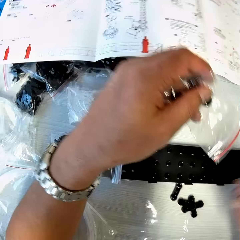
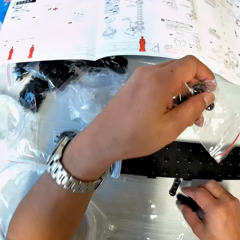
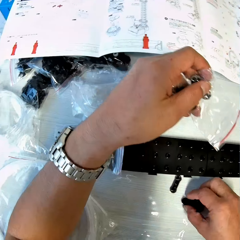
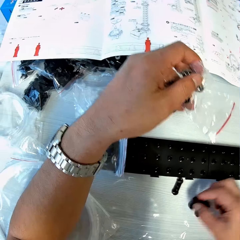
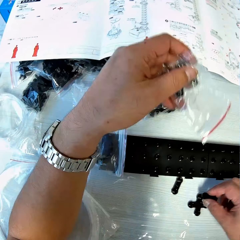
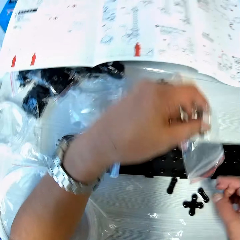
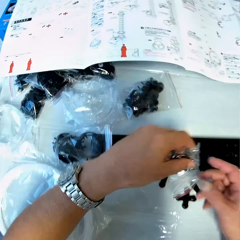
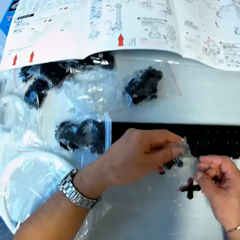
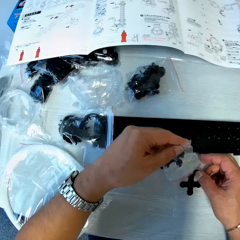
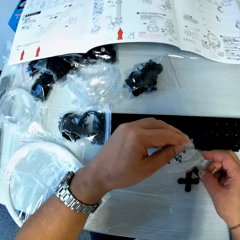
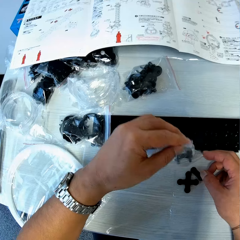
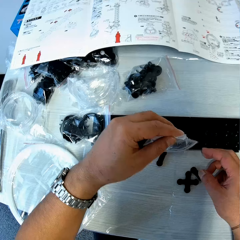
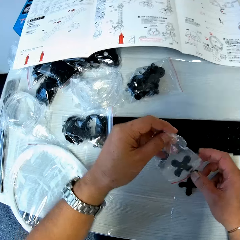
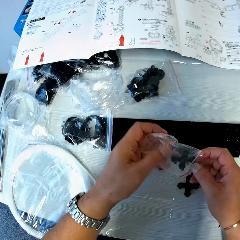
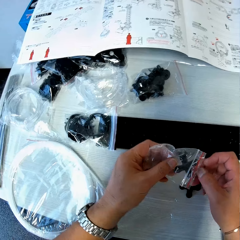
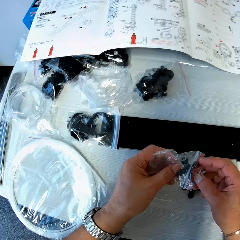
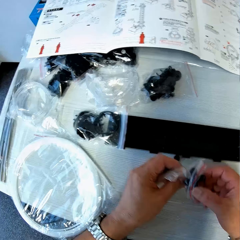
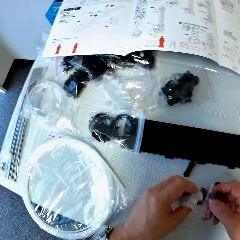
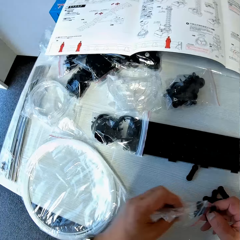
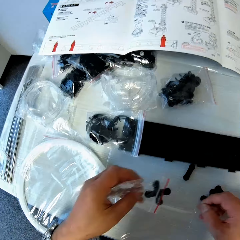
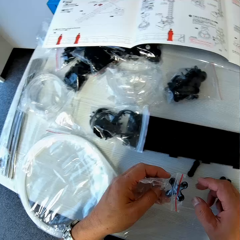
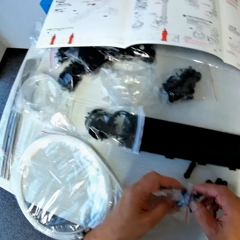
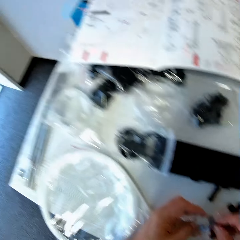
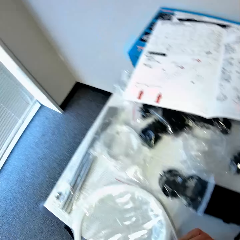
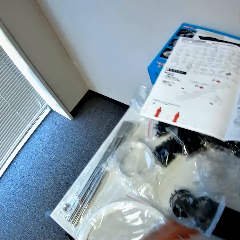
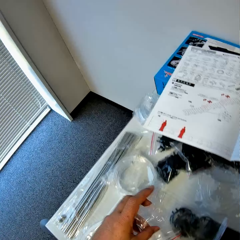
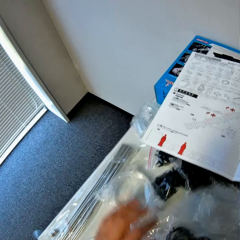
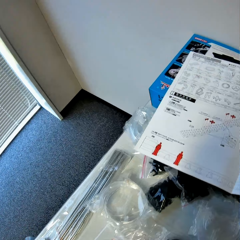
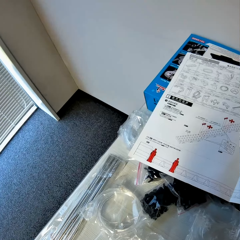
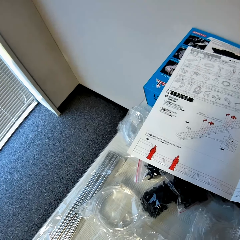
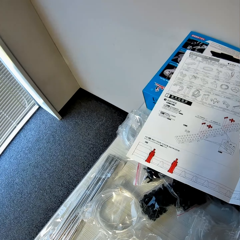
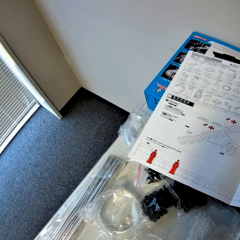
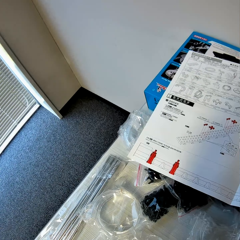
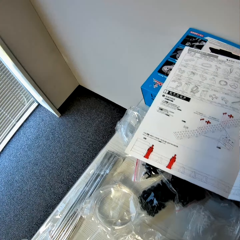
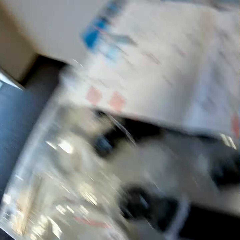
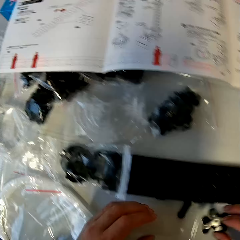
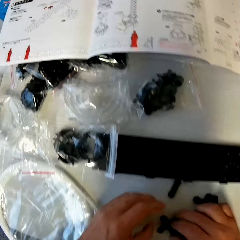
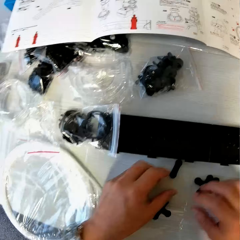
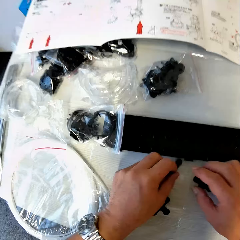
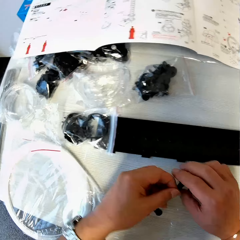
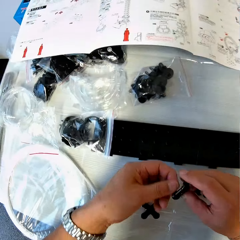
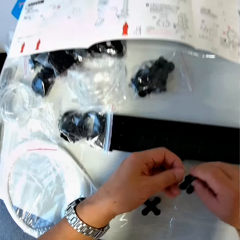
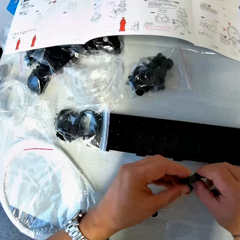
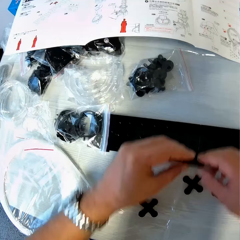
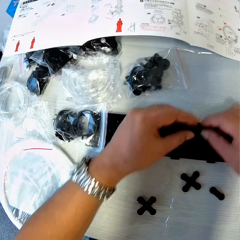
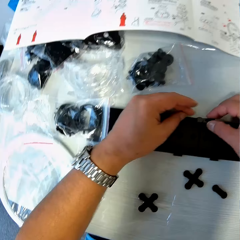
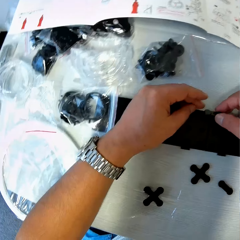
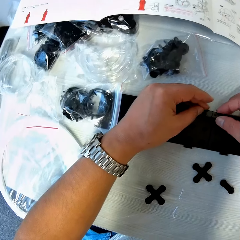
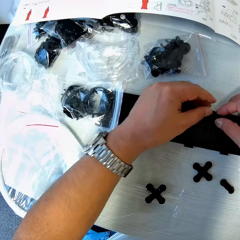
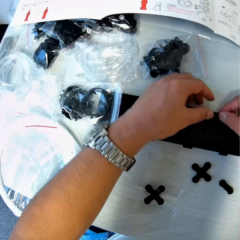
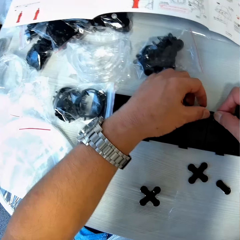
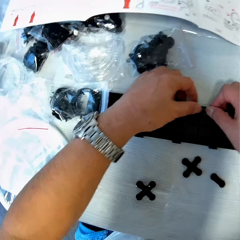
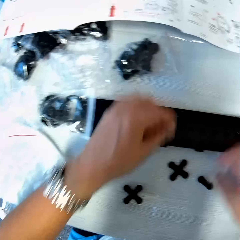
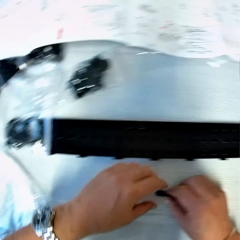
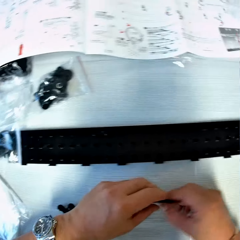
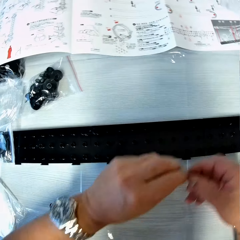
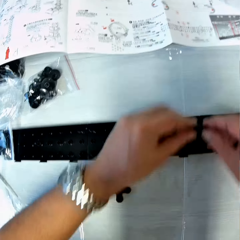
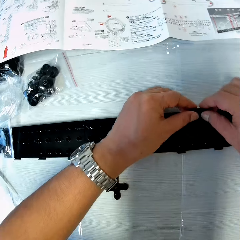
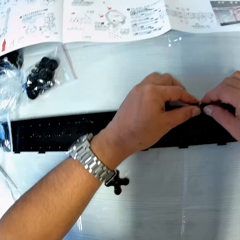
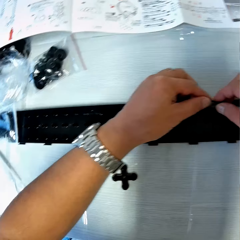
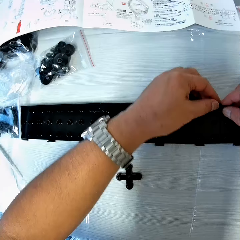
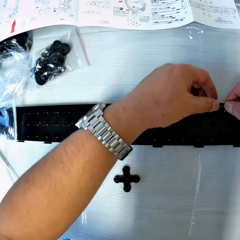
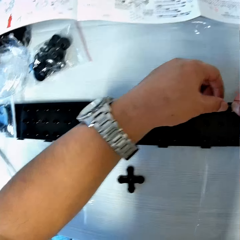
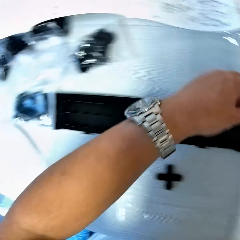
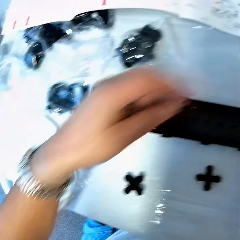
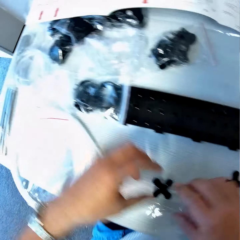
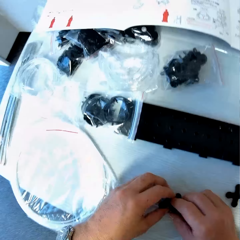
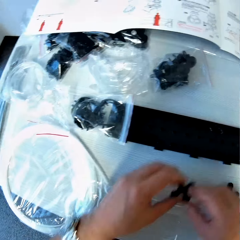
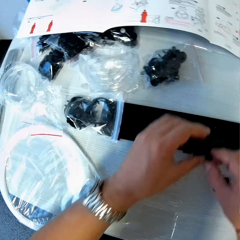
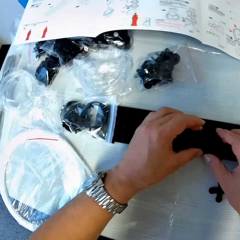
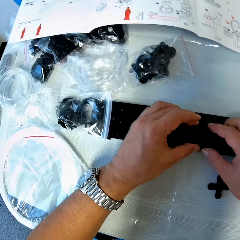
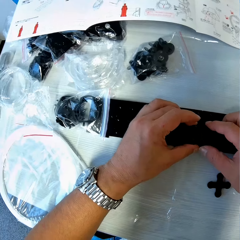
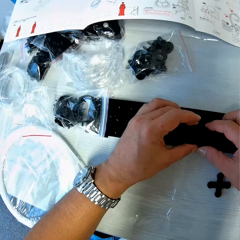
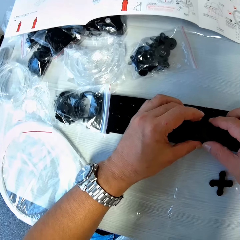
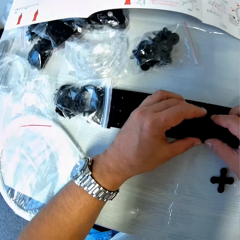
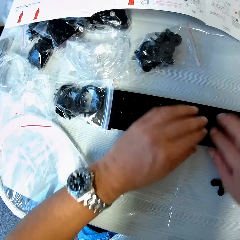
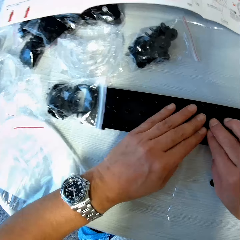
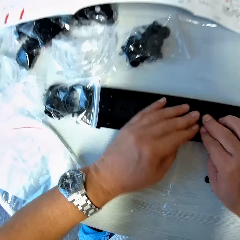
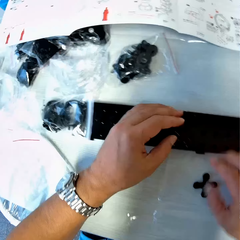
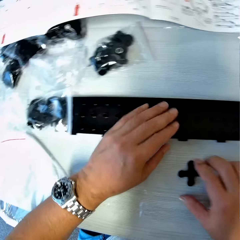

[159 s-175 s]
The camera wearer drops the empty pack on the table. They look at the spacerail guidelines. They pick up a piece of arm from the table and fix the piece of arm on the base plates. They pick up a piece of arm from the table and fix the piece of arm on the base plates. They pick up a piece of arm from the table and fix the piece of arm on the base plates.

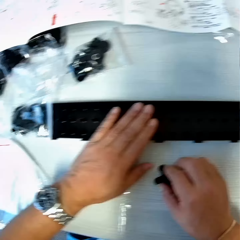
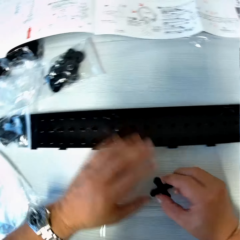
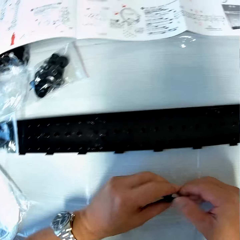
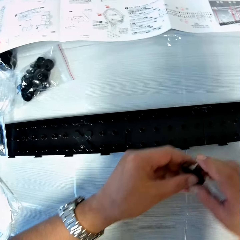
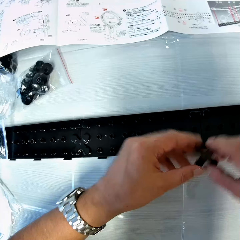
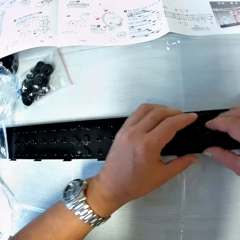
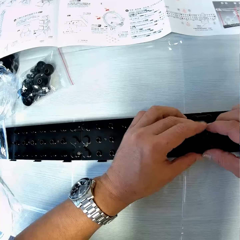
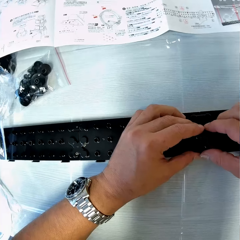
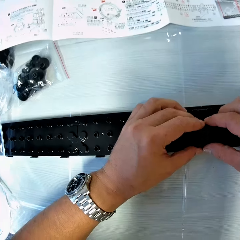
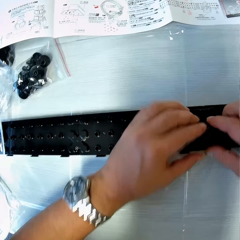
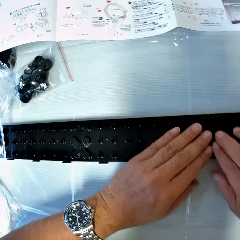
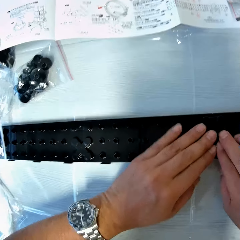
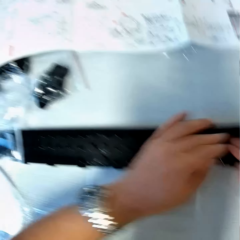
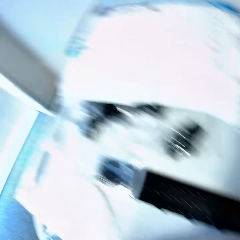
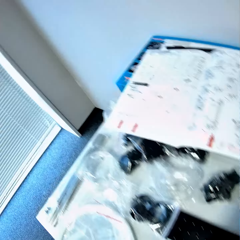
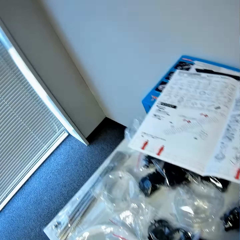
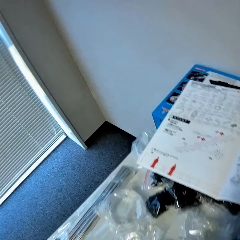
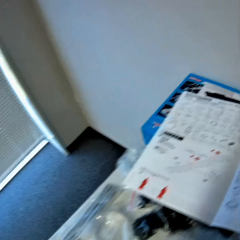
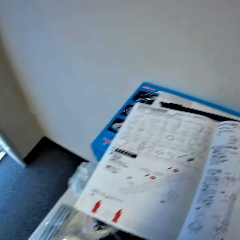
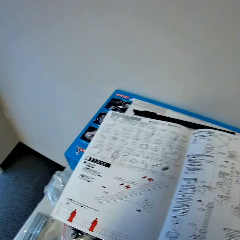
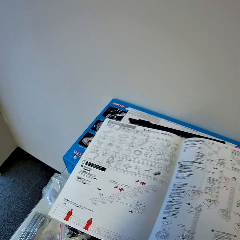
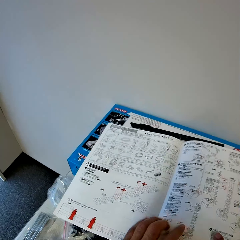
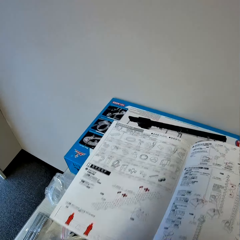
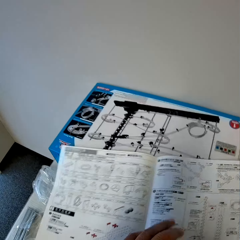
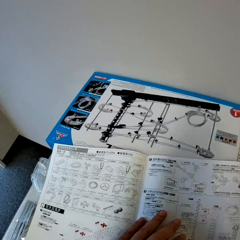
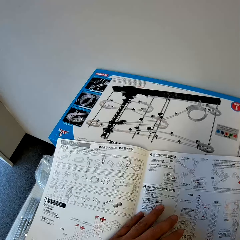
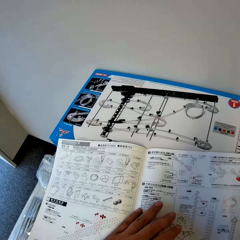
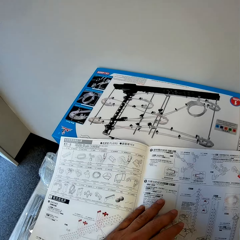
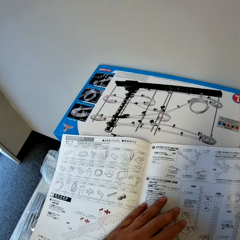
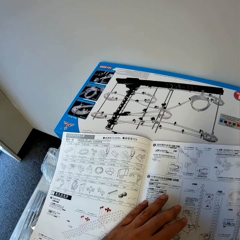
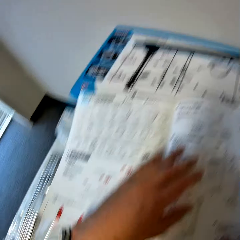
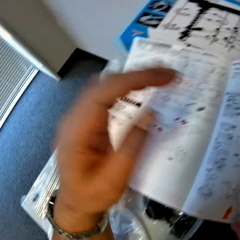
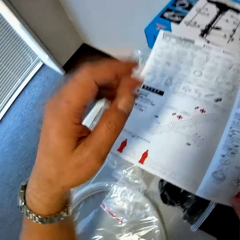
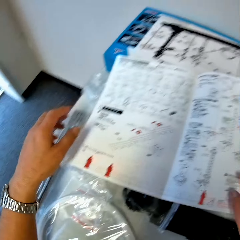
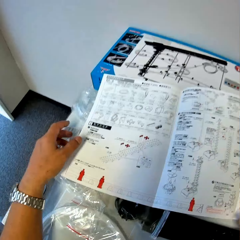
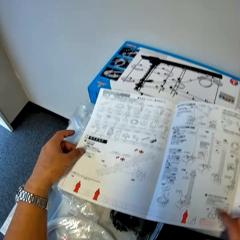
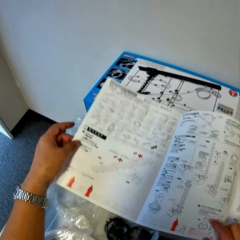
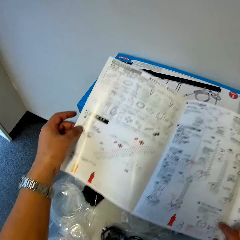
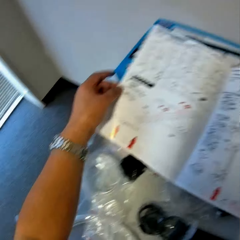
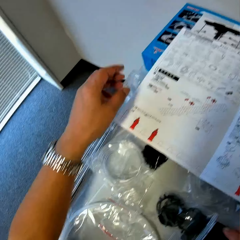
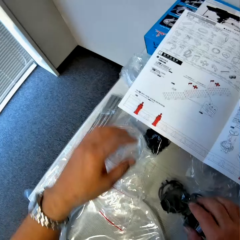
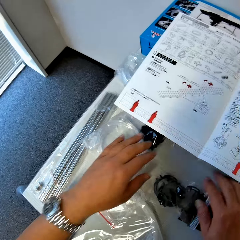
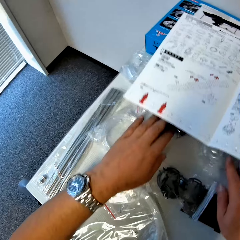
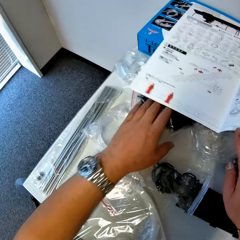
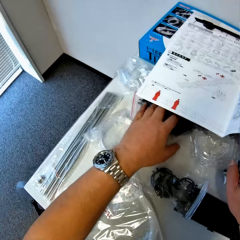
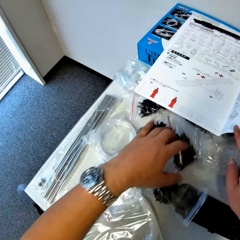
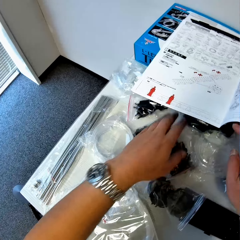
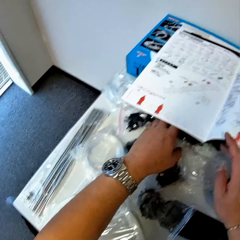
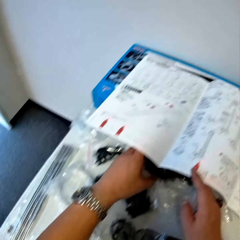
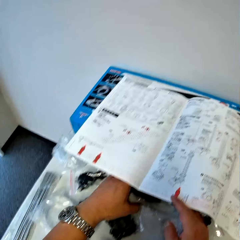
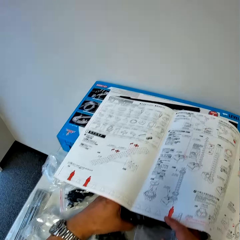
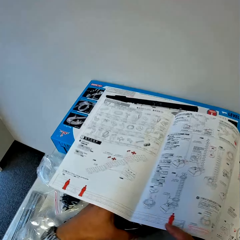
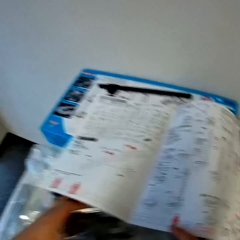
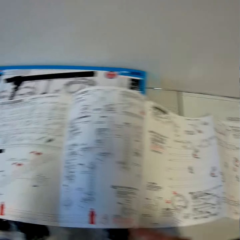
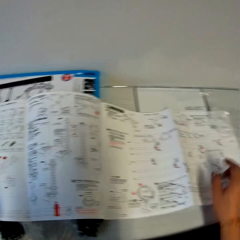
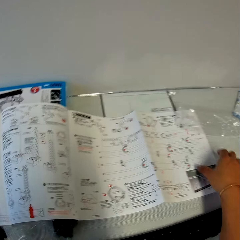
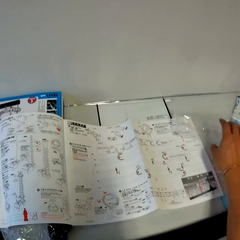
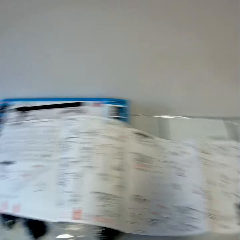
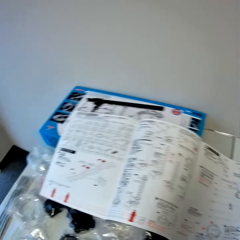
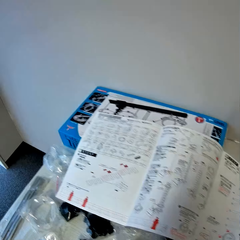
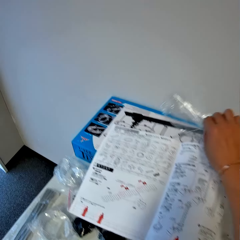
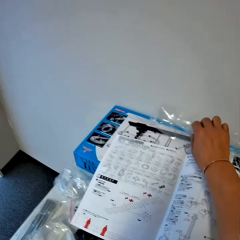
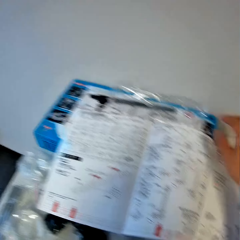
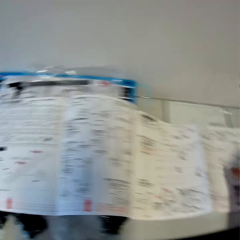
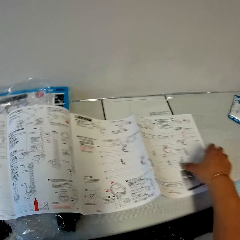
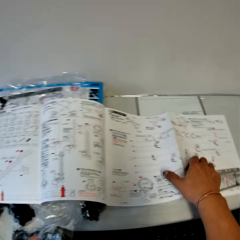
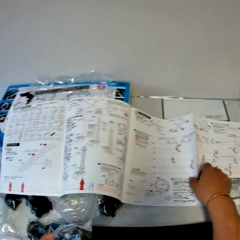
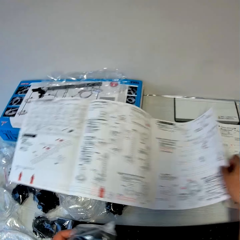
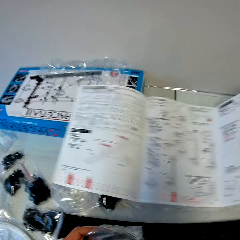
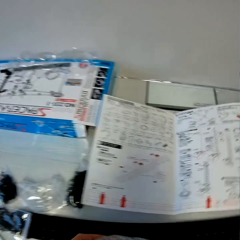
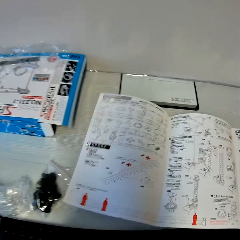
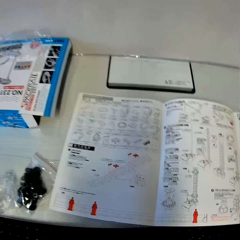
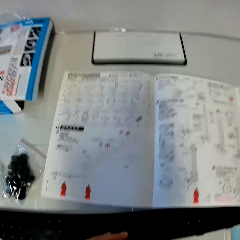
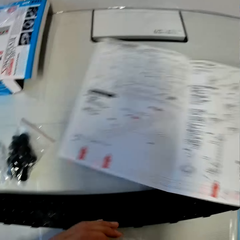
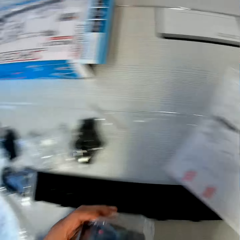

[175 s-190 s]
The camera wearer picks up a piece of arm from the table. He fixes the piece of arm on the base plates. He studies the instruction manual. He moves the instruction manual on the space rail box. He leaves the instruction manual on the space rail box. He picks up the spacerail parts. He gathers the packs of space rail on the table. He picks up the gear box from the table with his left hand. He picks up the empty pack from the table with his right hand. He drops the empty pack on the space rail box. He moves the instruction manual on the table towards him.
